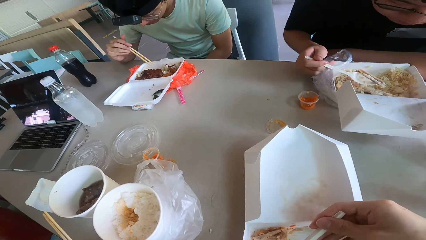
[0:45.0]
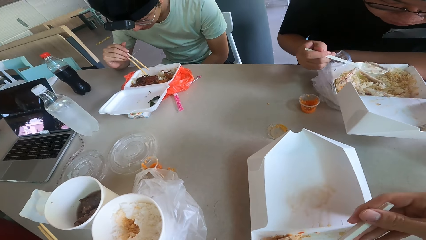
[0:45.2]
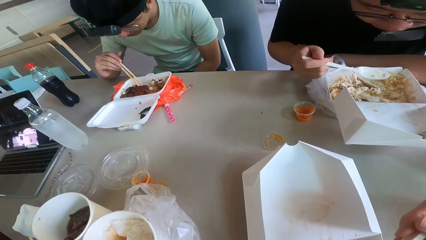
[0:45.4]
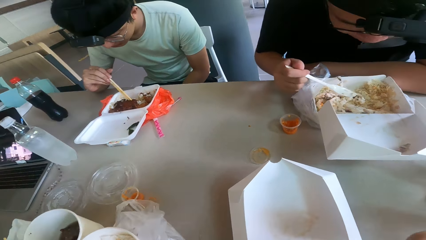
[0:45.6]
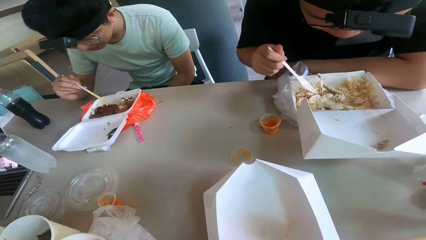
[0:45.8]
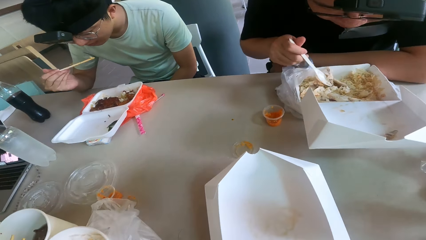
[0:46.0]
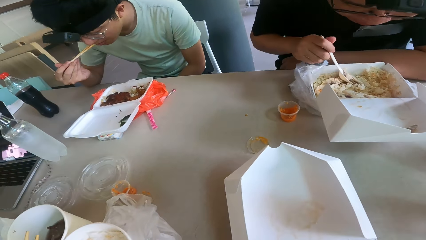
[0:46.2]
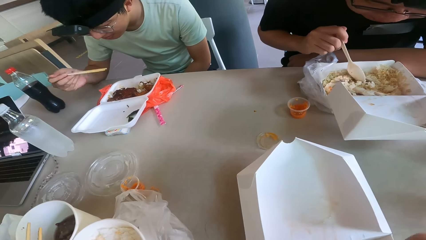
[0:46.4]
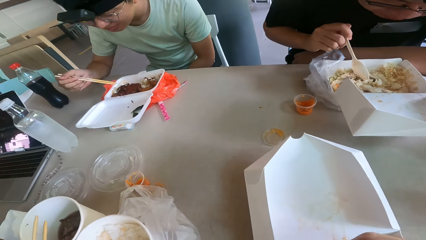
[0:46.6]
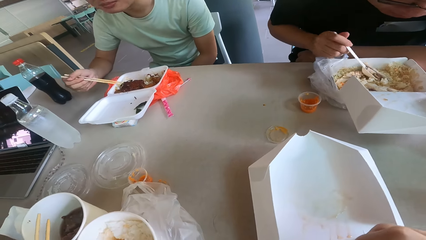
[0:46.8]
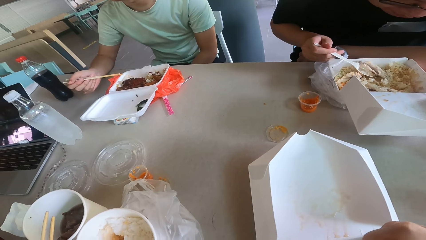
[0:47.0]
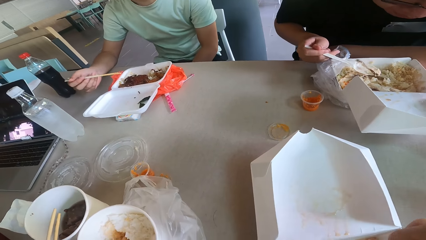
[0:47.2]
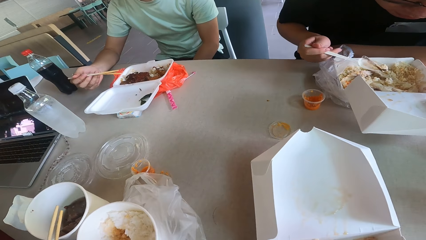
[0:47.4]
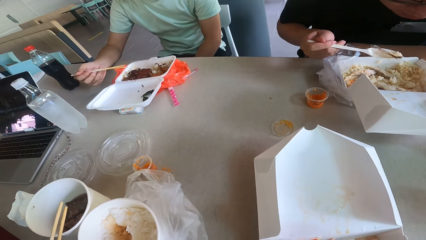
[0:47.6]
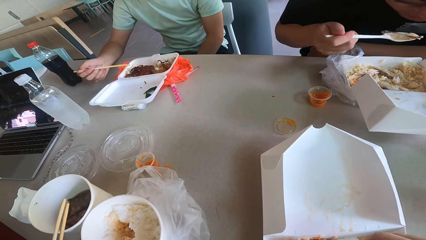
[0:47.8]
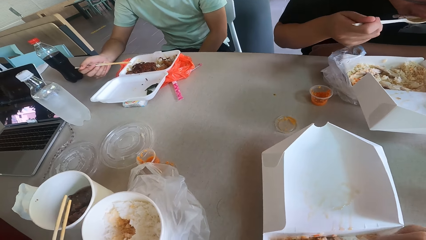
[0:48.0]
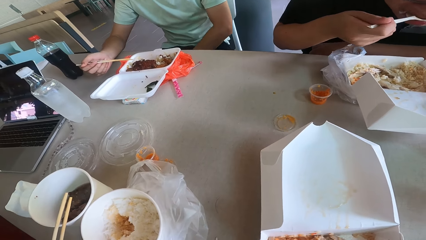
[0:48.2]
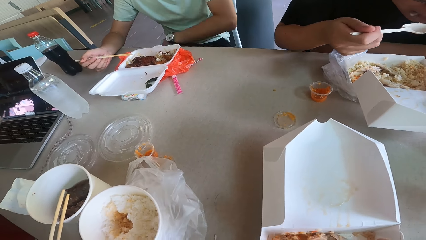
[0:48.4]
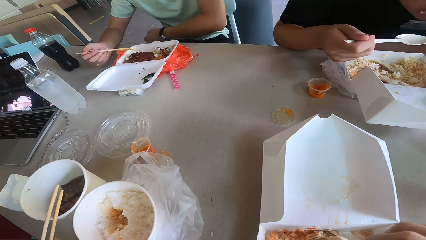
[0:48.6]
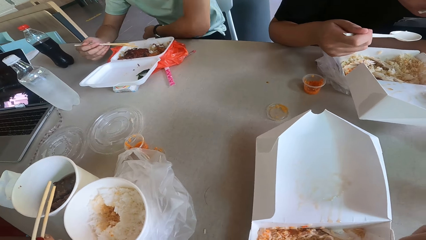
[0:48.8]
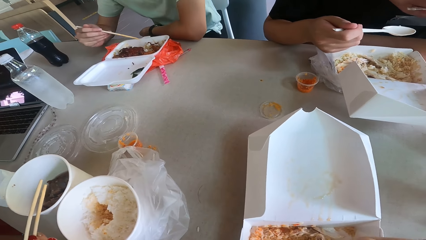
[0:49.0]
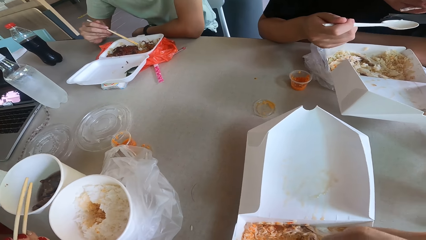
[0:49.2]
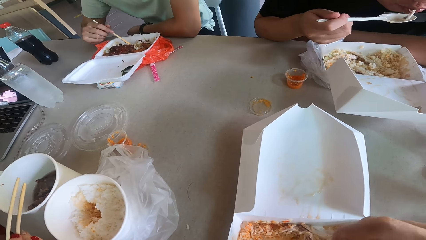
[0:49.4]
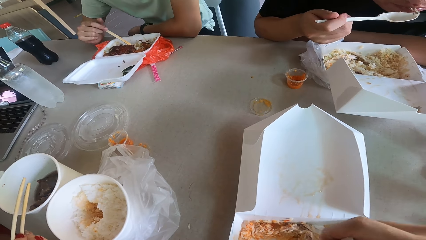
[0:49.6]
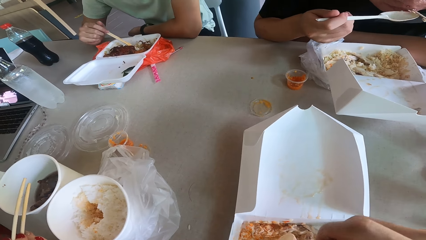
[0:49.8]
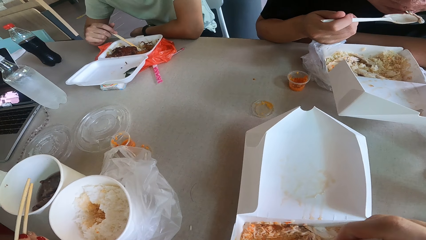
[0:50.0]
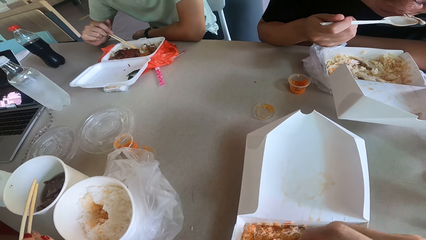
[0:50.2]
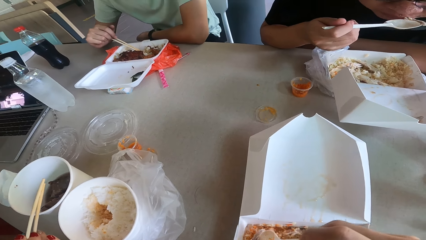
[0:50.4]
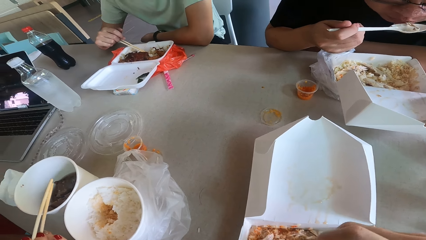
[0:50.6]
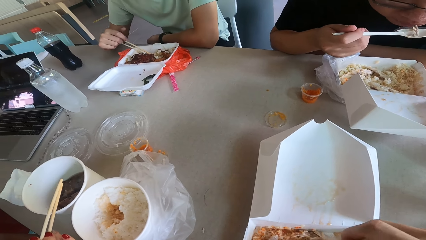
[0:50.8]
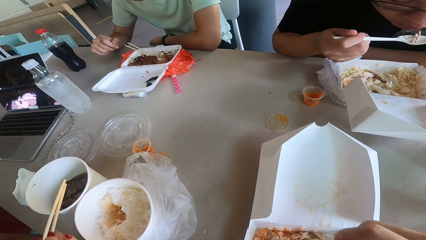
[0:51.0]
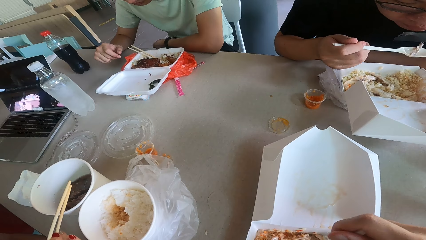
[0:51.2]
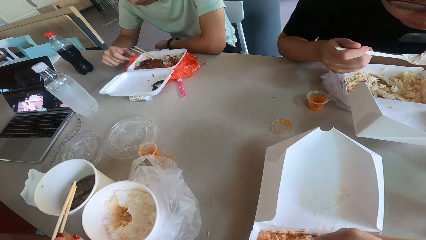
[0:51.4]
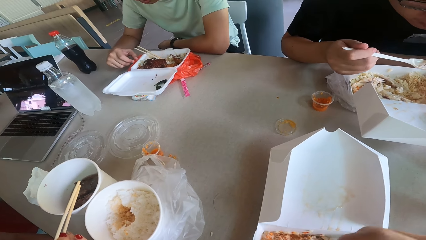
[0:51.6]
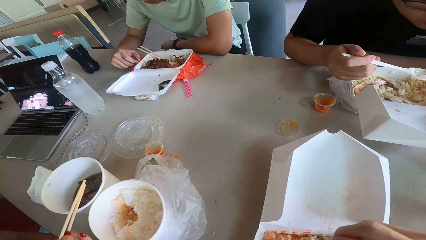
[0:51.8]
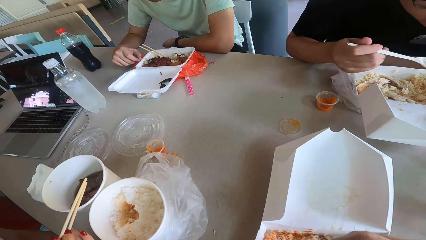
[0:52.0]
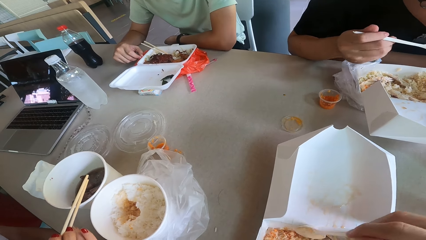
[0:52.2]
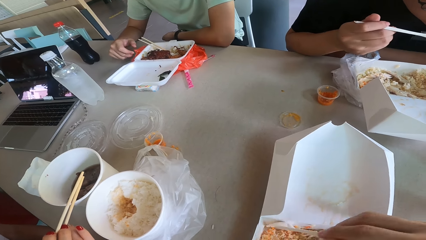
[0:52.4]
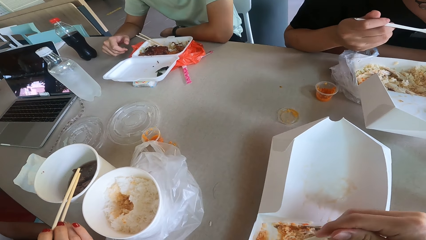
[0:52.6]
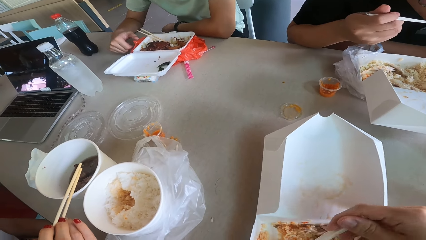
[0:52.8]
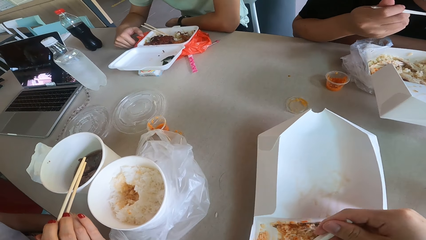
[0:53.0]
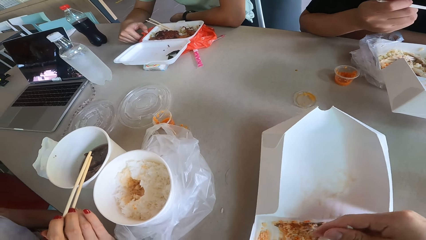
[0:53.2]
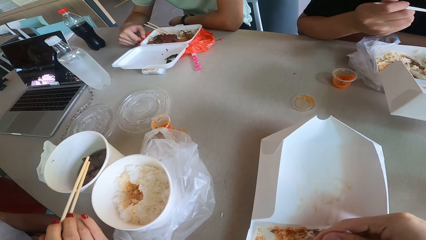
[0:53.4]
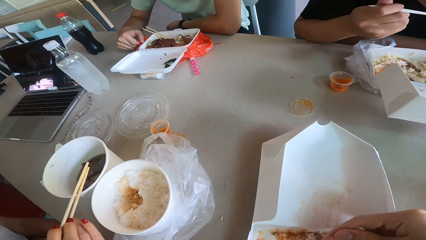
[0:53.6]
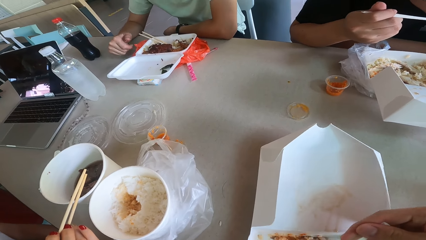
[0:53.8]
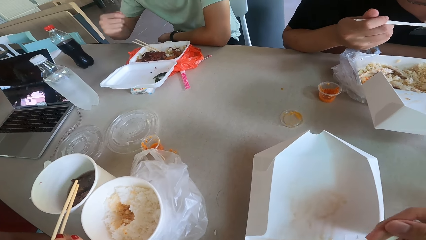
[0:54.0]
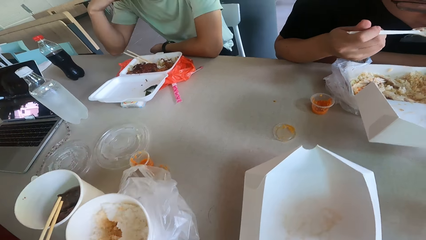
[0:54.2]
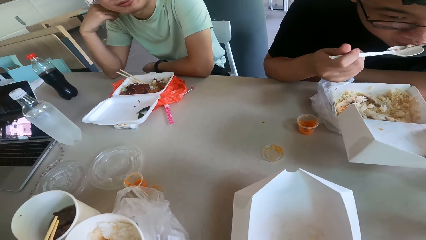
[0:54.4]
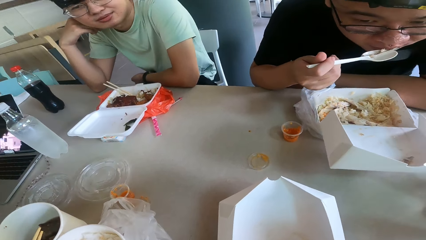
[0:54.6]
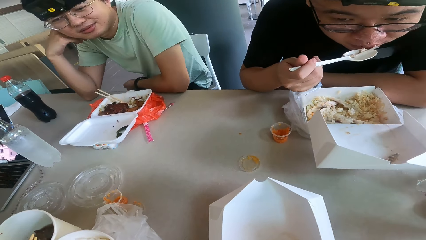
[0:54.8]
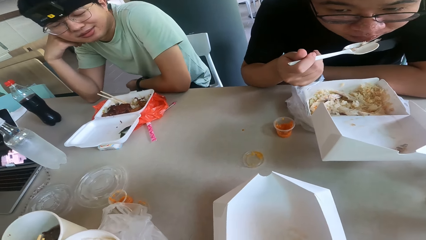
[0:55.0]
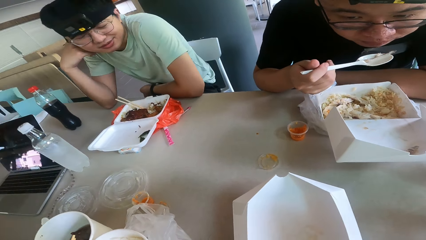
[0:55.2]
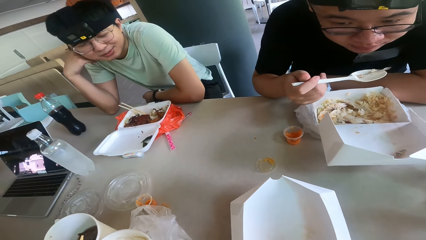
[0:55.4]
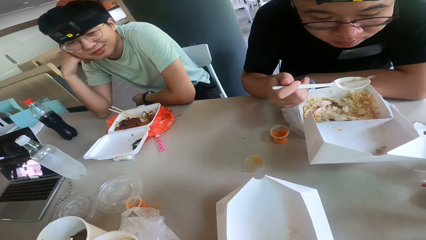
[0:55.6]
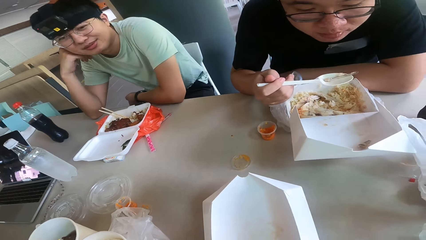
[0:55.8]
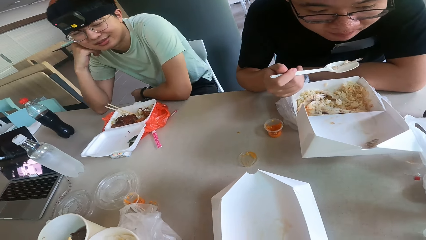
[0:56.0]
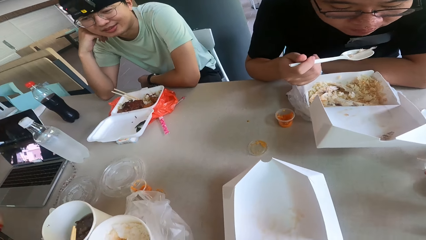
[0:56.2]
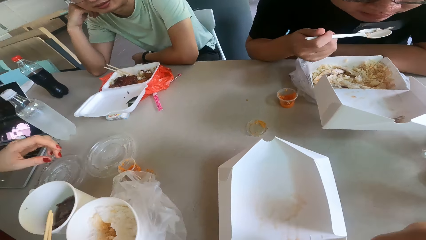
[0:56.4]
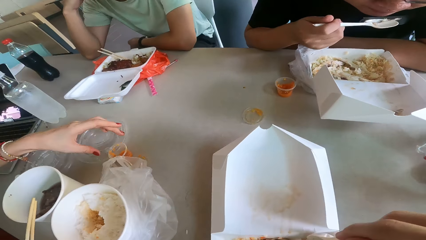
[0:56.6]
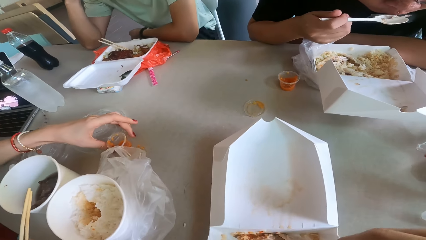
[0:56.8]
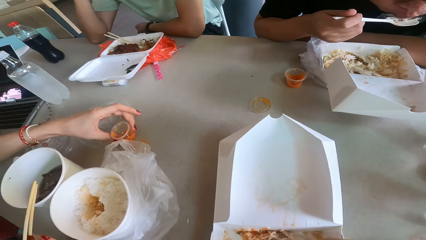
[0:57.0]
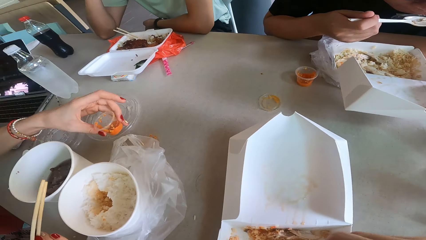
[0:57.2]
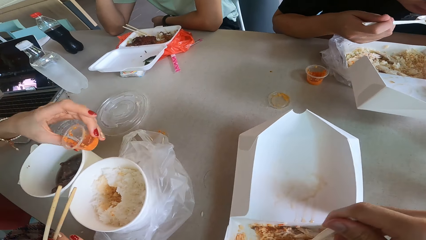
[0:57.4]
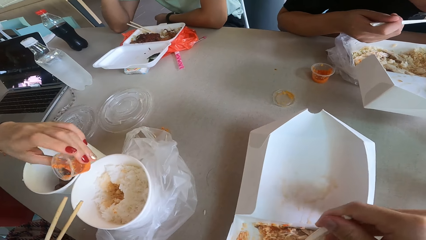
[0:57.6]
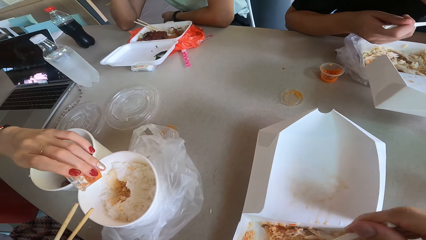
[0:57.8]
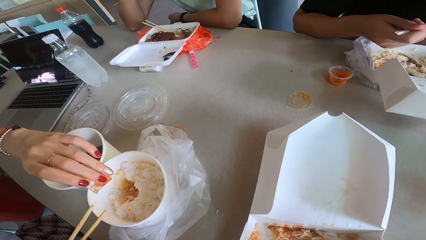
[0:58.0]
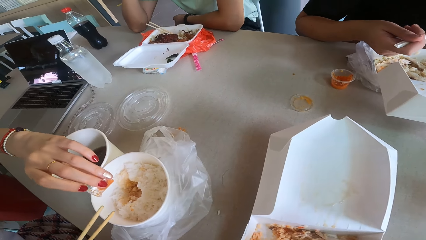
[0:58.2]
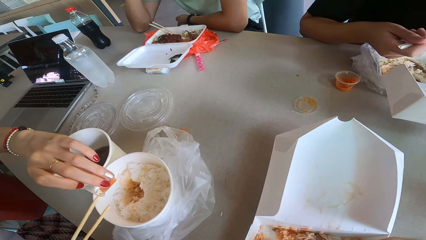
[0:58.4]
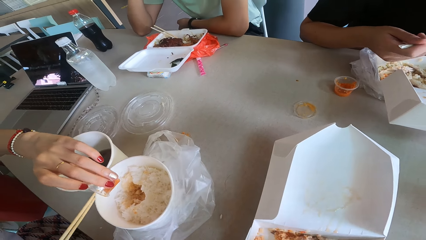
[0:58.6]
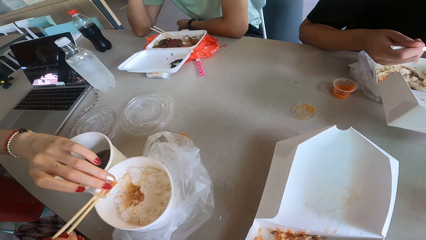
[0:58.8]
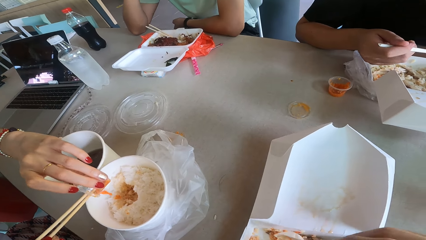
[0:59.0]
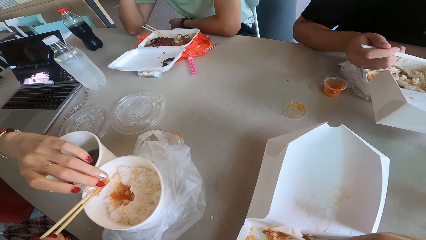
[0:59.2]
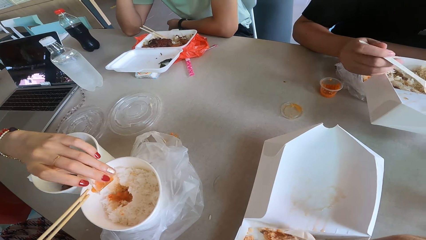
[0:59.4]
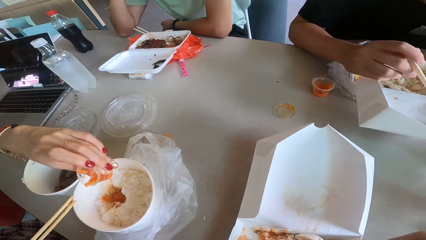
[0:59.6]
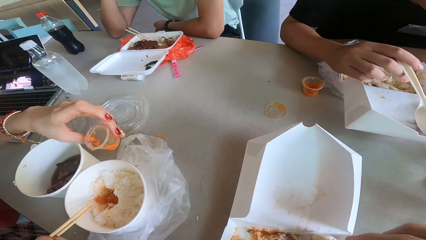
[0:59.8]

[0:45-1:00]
A person talks. Another person talks while eating. A man converses.
